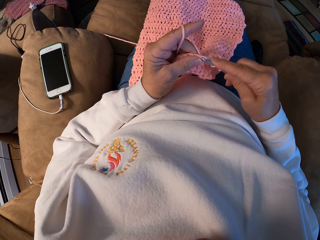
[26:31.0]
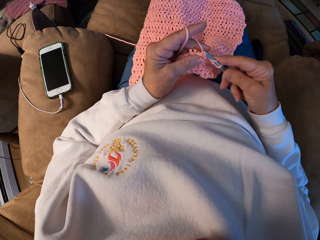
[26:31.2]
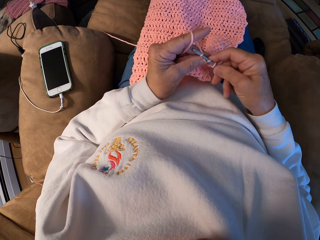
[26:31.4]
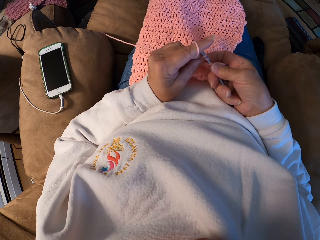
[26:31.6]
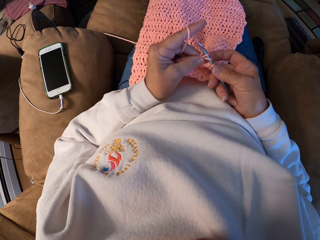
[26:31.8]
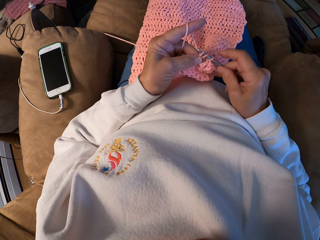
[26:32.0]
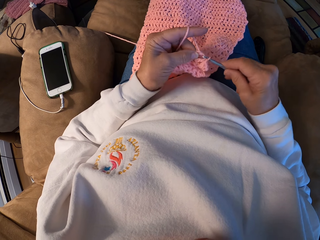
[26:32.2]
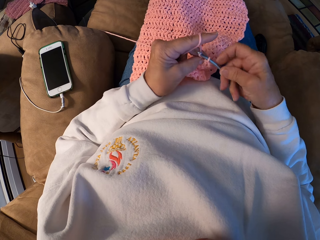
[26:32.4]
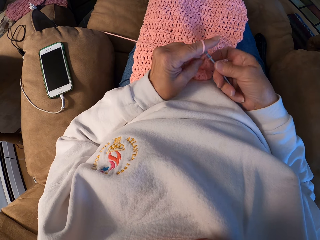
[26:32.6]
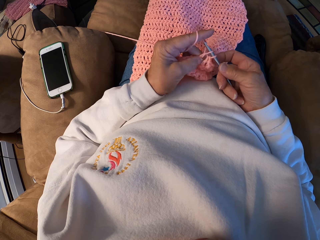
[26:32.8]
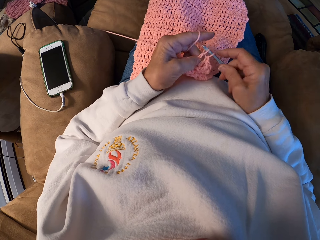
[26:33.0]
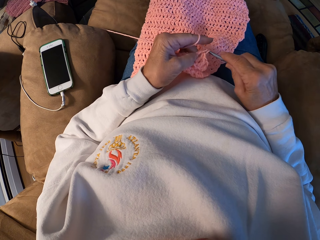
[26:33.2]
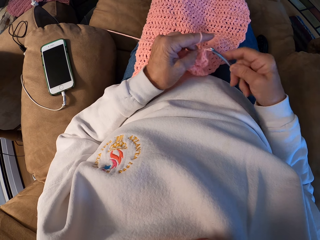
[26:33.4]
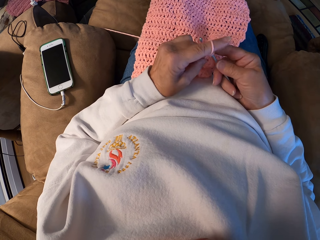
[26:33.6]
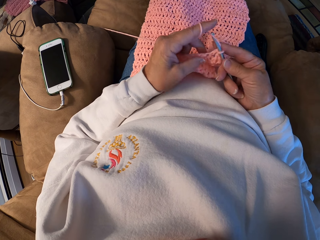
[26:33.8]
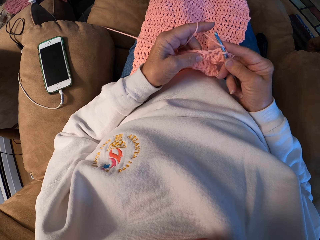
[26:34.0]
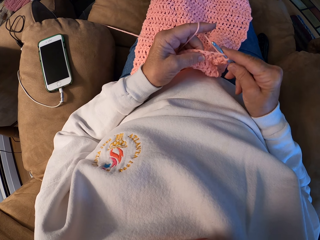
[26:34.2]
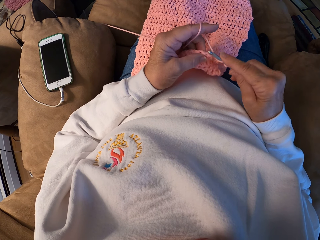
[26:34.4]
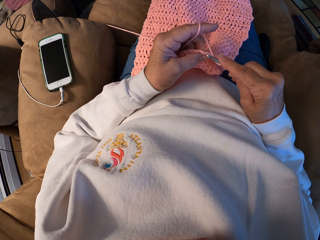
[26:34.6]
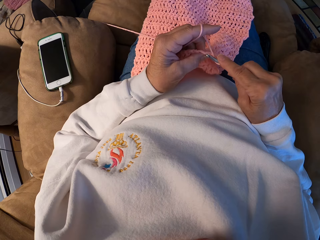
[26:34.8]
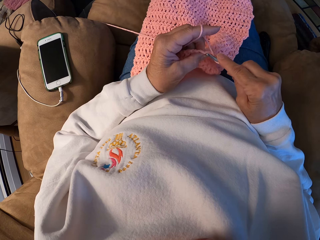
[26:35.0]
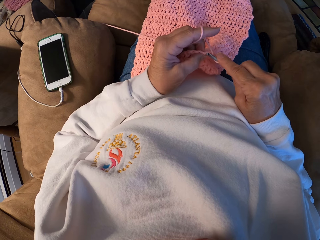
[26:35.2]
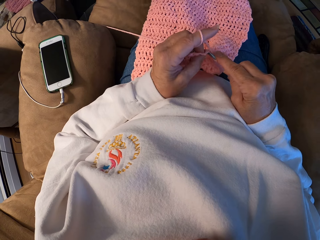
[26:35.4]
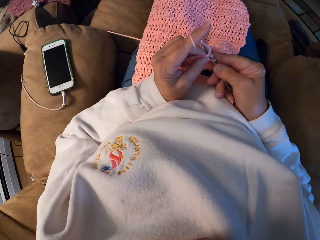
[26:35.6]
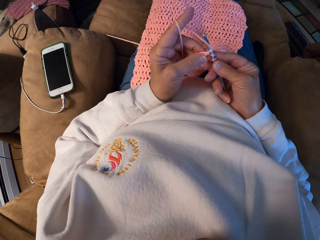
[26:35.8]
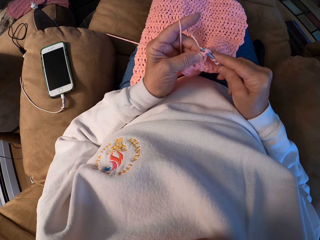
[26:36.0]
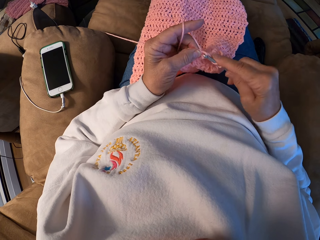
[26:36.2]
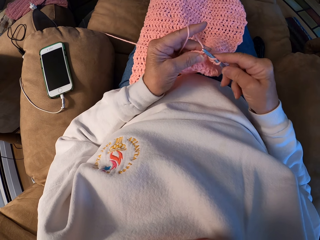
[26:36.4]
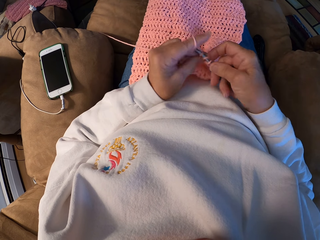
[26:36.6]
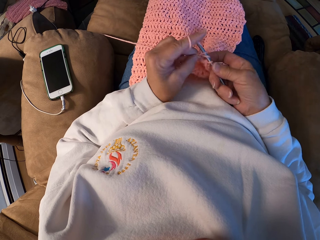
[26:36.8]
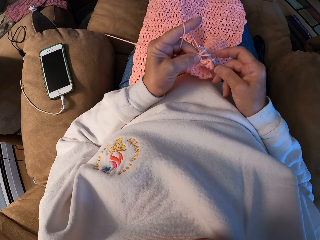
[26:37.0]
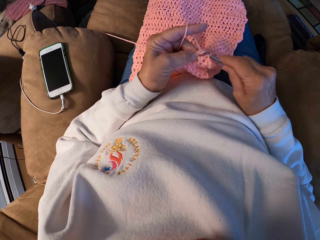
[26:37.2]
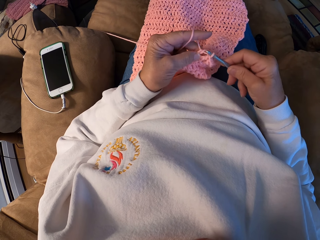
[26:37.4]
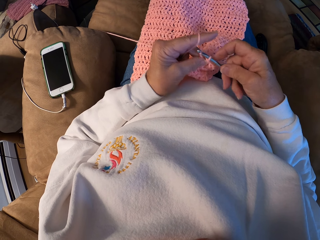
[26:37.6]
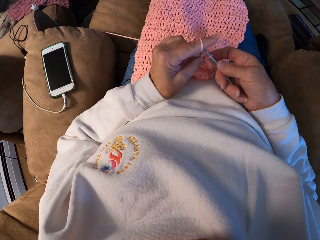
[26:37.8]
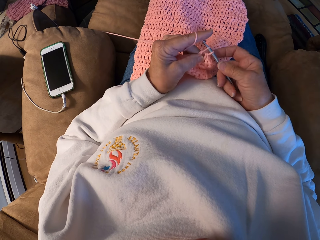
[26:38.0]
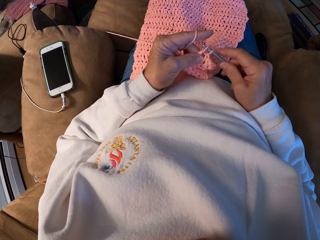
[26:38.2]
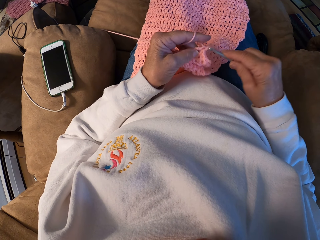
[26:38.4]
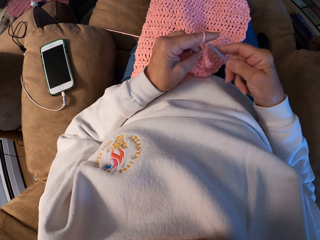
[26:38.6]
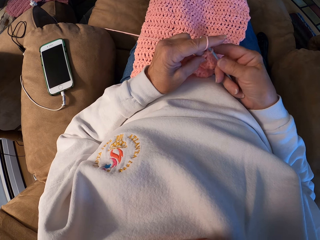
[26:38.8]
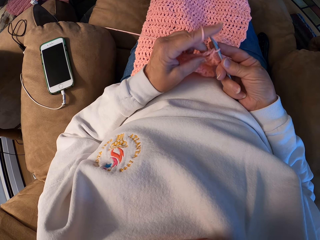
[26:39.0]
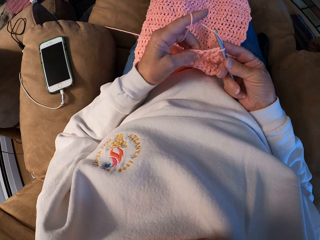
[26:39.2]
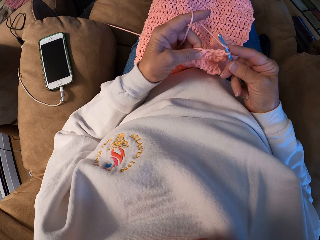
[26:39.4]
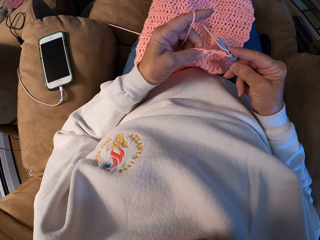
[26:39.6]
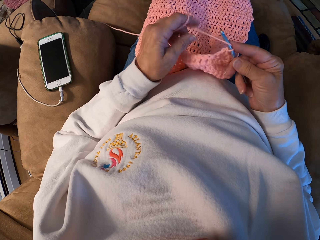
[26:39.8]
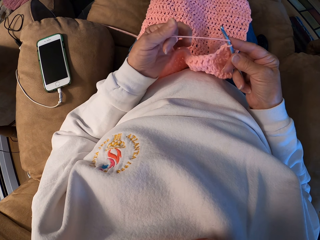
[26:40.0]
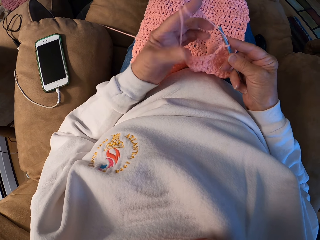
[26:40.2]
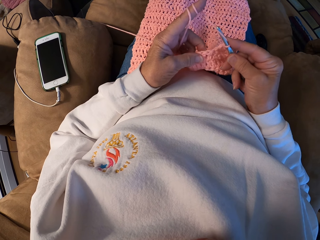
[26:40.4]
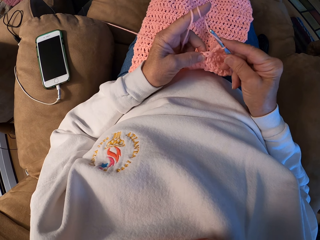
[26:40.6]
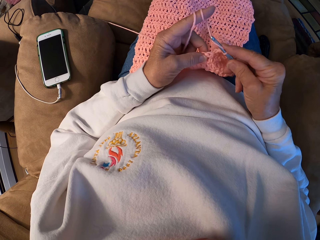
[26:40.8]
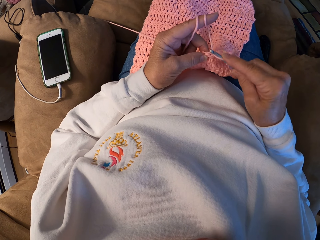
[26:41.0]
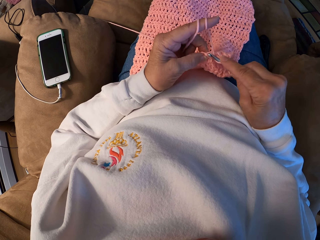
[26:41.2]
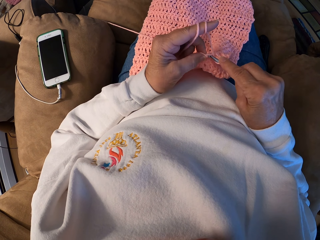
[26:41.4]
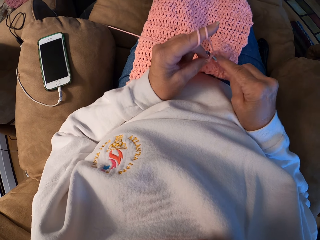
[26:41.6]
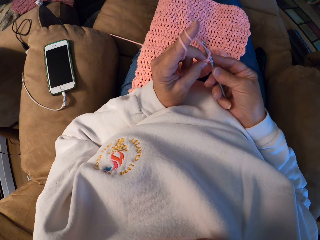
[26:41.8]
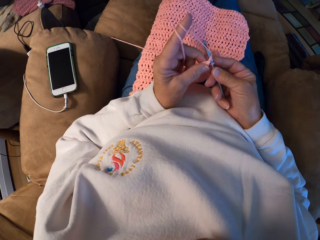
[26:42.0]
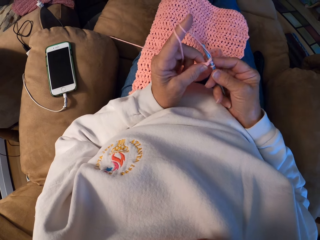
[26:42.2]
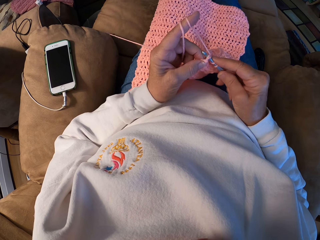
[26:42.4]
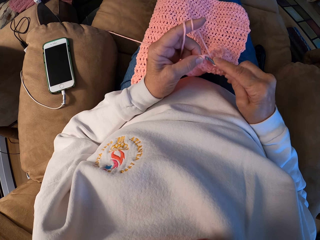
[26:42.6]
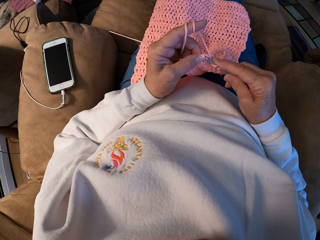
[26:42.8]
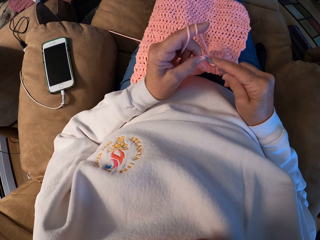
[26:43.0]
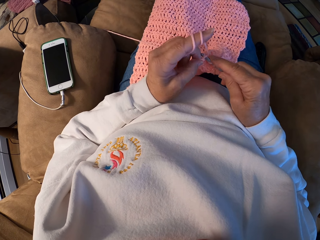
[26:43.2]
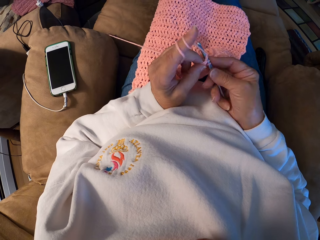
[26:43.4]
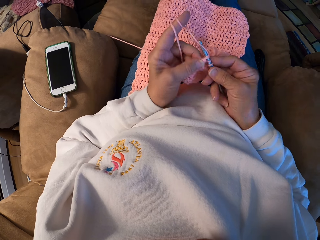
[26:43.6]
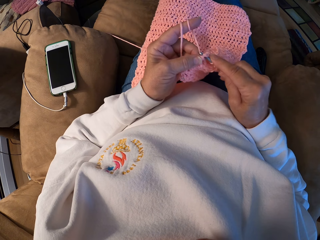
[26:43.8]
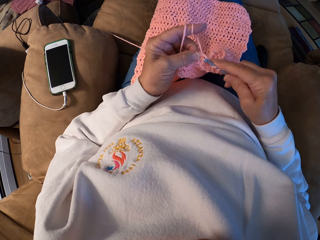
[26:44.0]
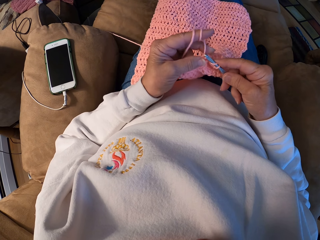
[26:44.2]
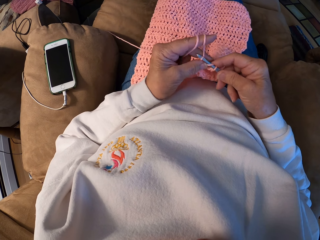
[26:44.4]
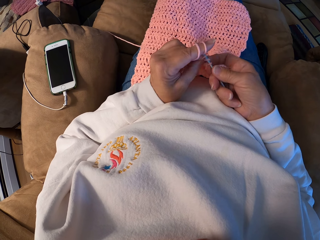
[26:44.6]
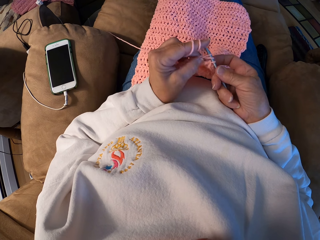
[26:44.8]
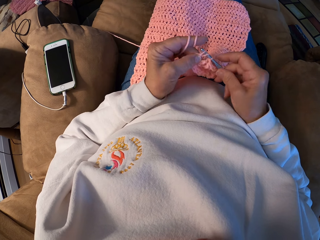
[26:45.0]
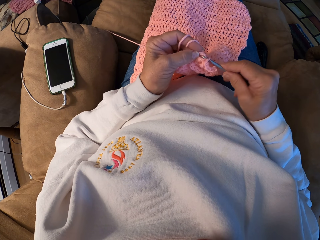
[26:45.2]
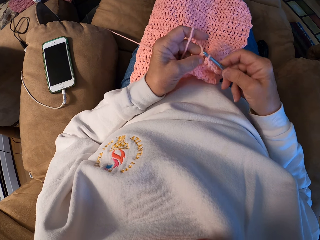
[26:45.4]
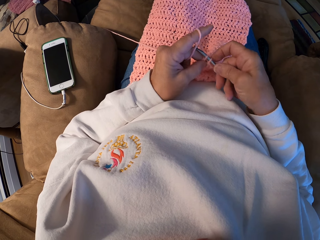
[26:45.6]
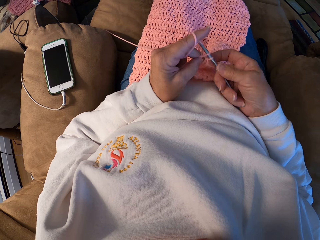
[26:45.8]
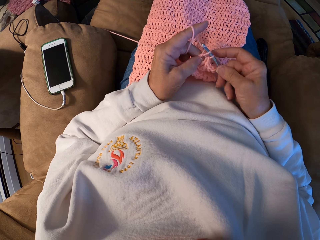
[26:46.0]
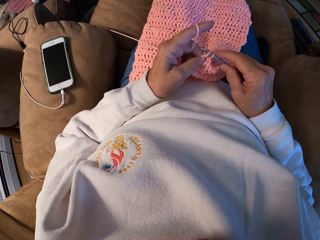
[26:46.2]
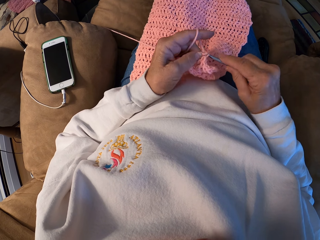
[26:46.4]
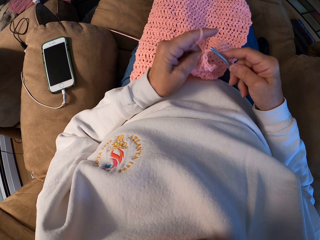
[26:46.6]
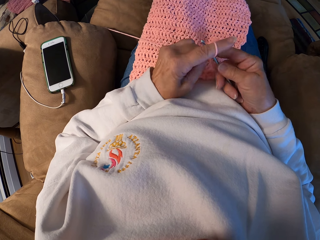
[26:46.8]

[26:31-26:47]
The camera wearer rolls the yarn with her left index finger and crochets the yarn with the crochet hook.

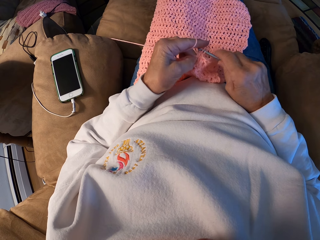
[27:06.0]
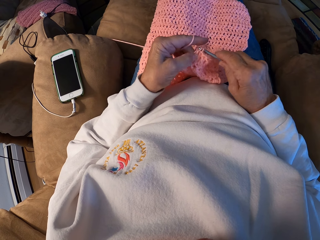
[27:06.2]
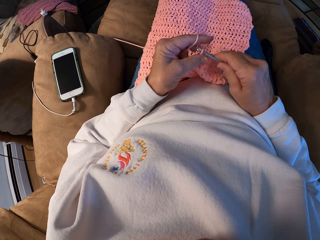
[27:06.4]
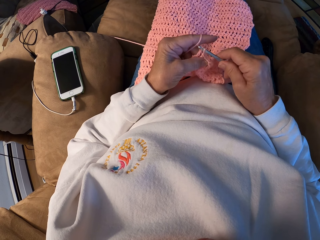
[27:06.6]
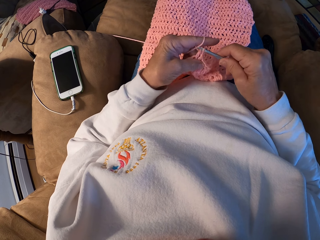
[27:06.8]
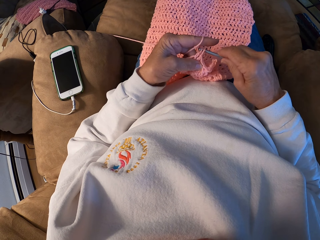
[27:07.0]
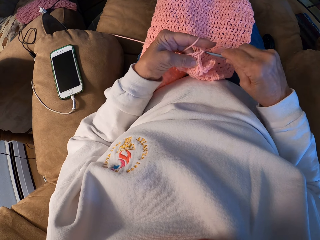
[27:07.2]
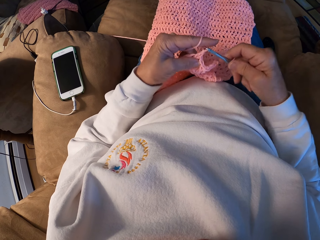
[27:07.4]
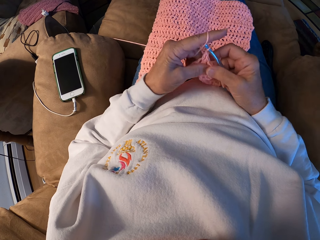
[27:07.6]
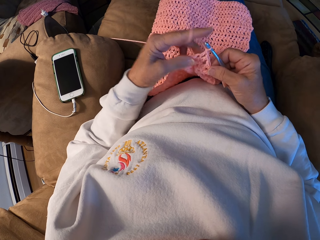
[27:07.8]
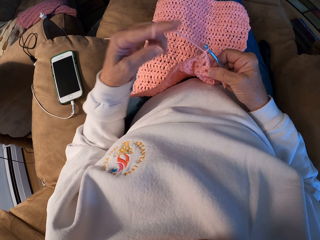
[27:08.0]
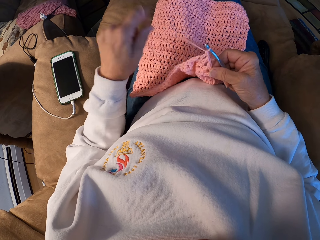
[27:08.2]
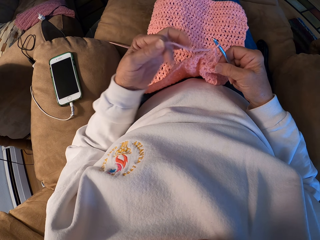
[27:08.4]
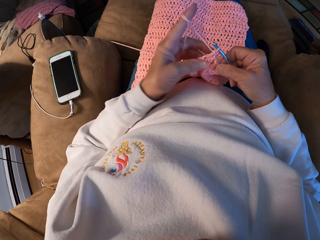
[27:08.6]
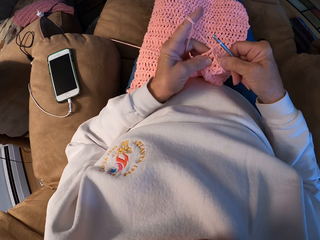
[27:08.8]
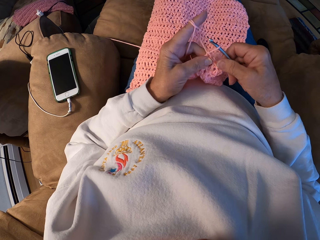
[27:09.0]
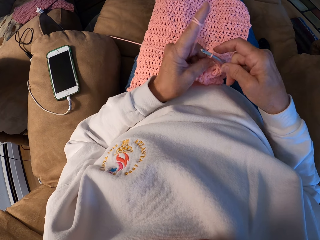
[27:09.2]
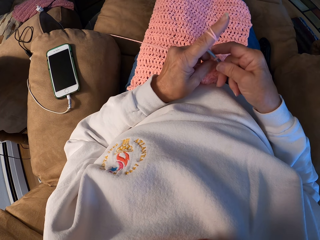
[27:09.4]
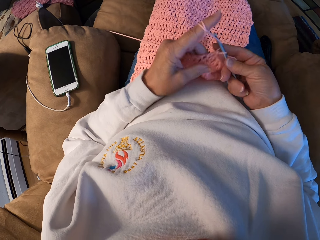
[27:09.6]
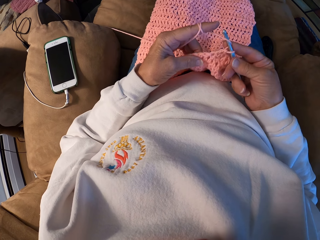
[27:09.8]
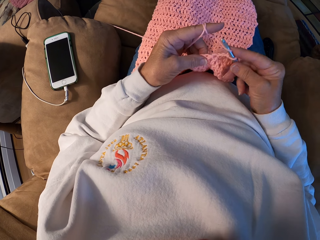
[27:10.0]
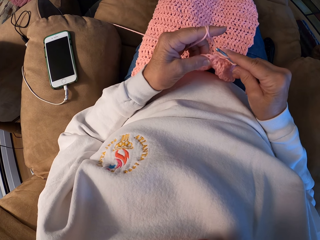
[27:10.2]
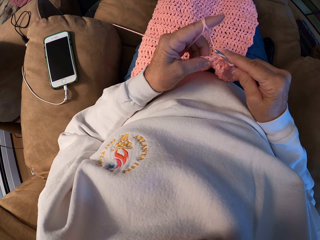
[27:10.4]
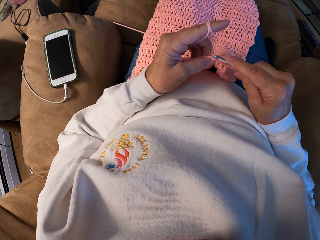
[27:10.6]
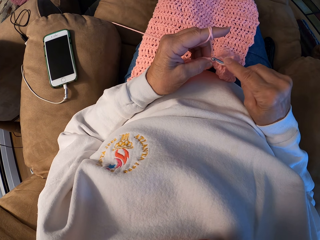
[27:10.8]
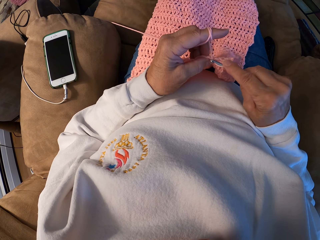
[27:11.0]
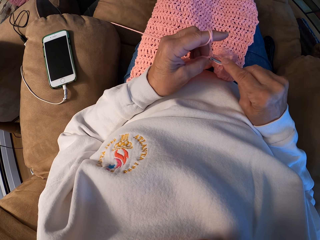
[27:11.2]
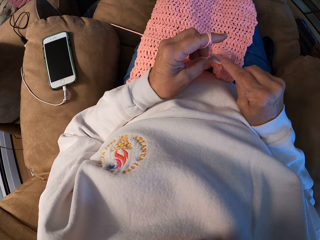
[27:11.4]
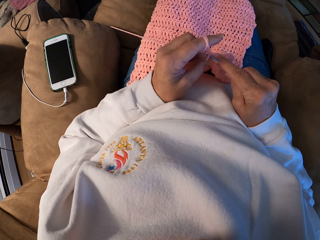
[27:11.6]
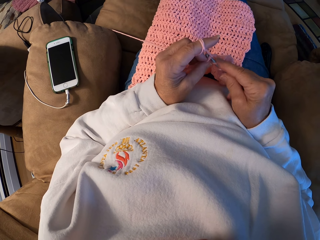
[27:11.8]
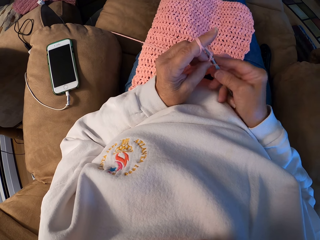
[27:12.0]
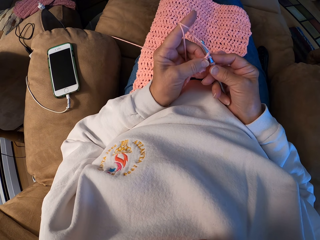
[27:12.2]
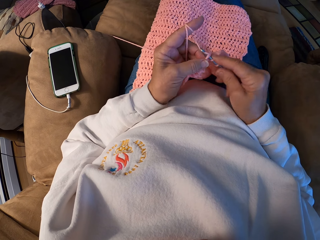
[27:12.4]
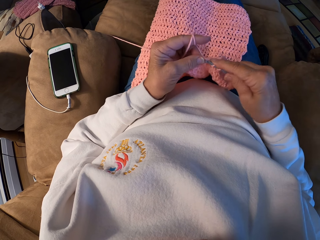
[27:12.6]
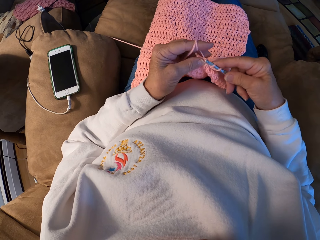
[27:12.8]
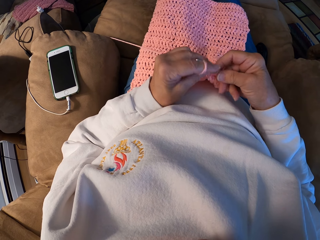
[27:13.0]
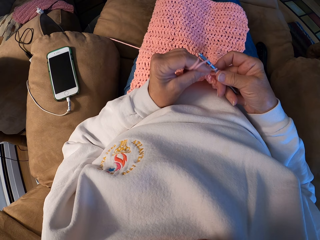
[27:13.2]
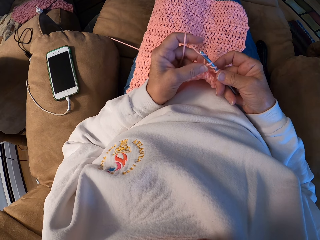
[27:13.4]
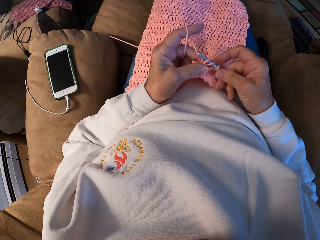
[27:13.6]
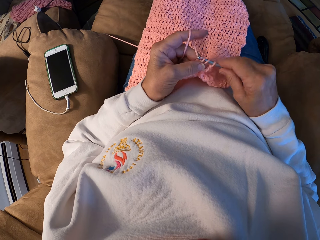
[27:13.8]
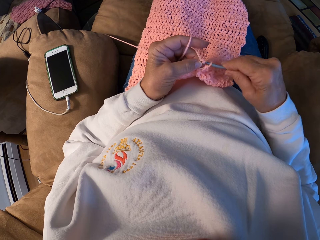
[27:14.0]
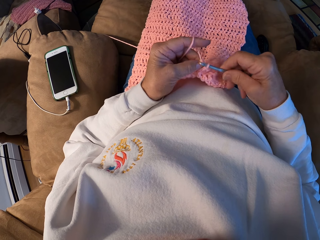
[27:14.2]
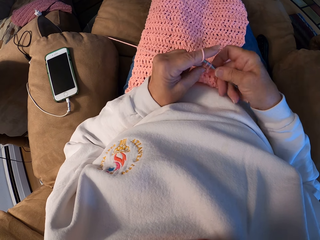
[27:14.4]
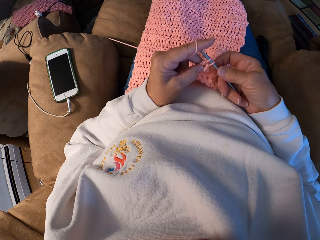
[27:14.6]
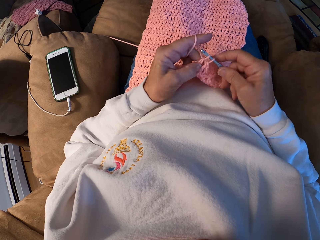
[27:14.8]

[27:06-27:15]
The camera wearer rolls the yarn with her left index finger and crochets the yarn with the crochet hook.
